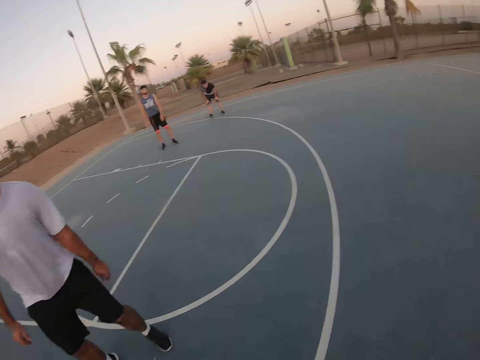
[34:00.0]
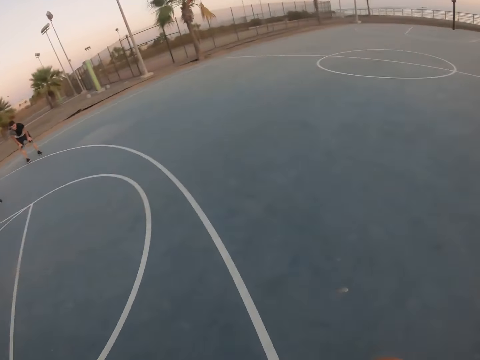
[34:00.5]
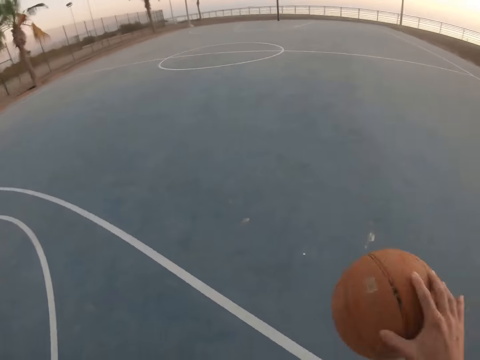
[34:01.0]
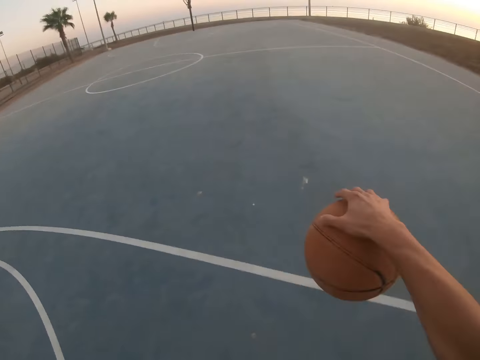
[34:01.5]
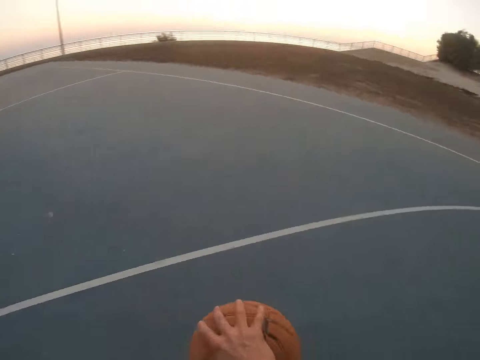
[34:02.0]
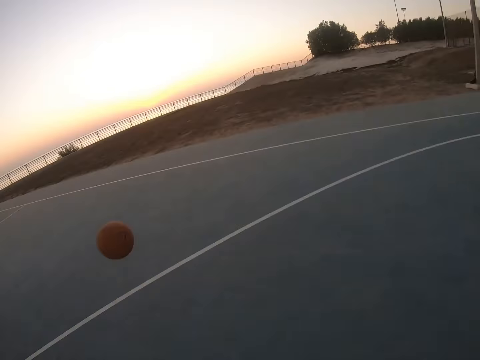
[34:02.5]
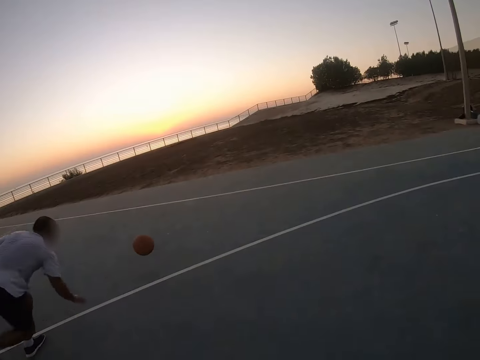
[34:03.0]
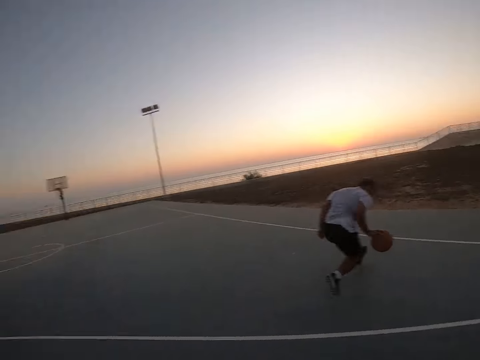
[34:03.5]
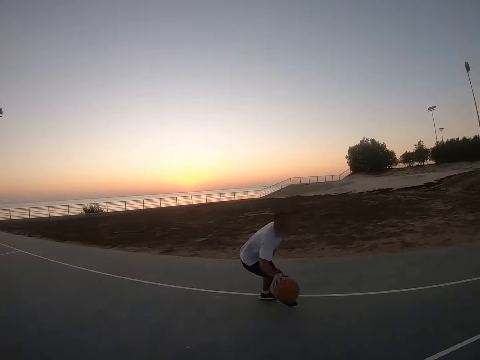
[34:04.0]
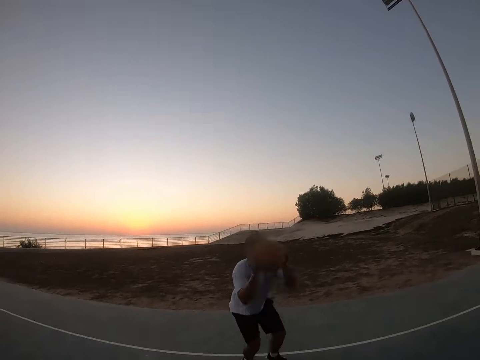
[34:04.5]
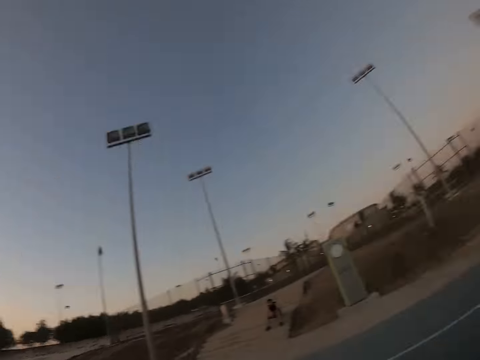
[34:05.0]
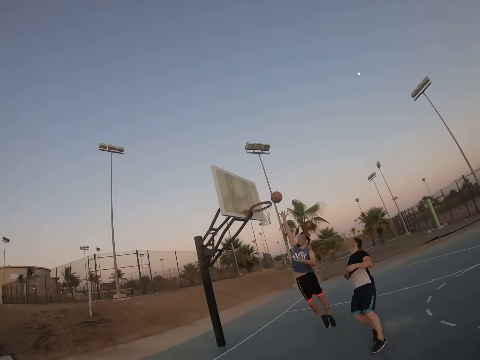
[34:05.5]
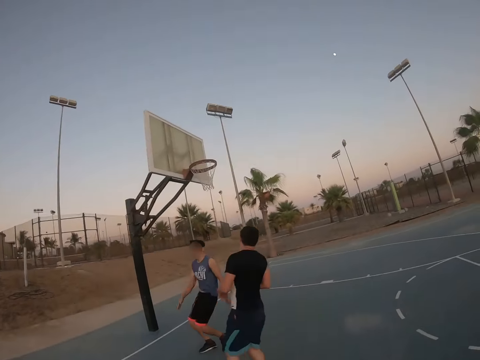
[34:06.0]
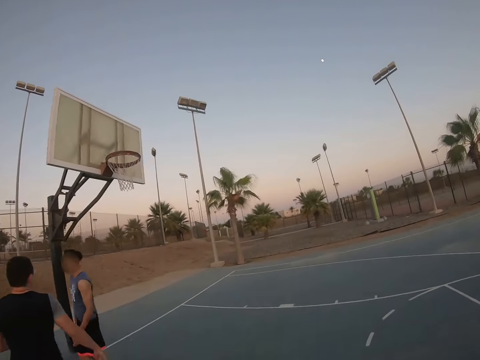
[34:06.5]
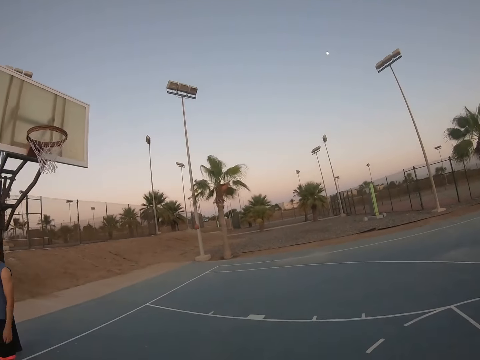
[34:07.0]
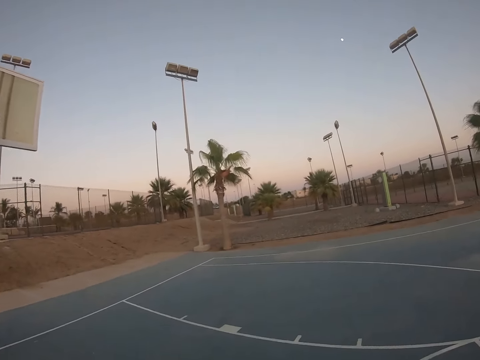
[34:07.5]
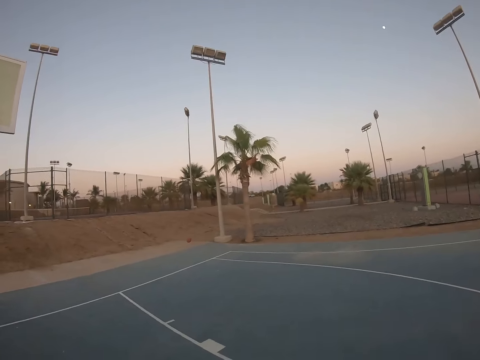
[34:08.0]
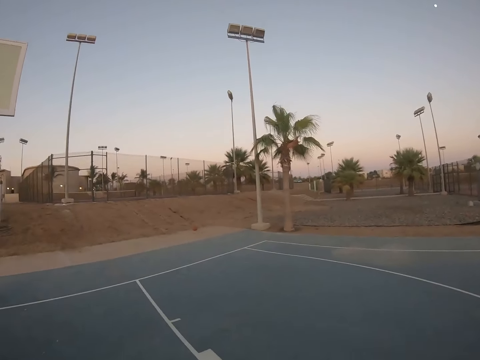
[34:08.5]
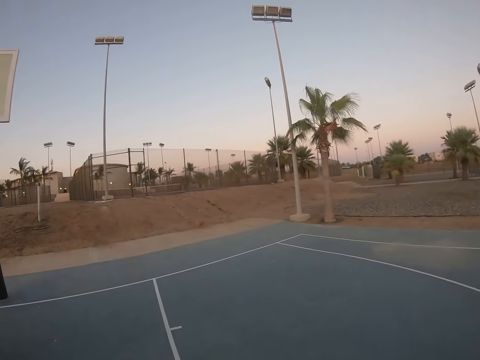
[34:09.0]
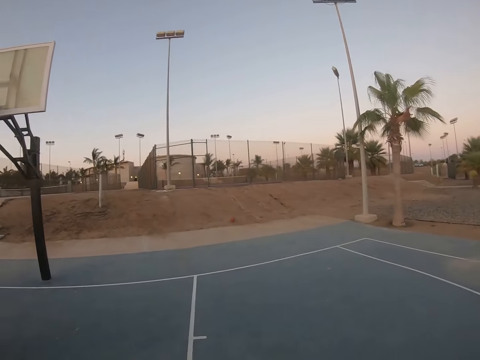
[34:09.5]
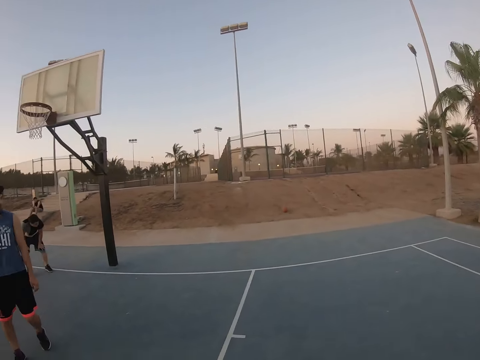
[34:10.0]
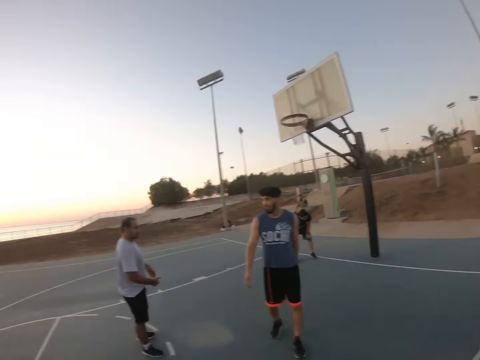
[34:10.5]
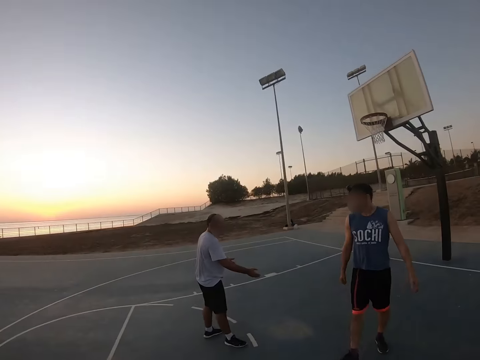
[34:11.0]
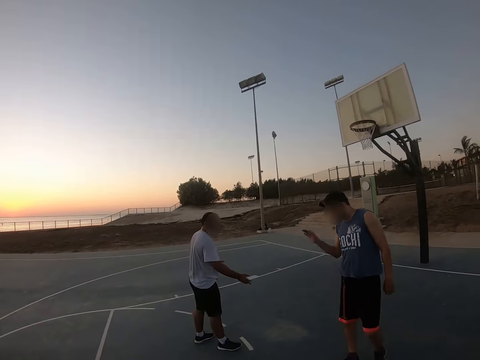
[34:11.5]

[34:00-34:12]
A man catches the ball. He bounces the ball. The camera wearer throws the ball. The man throws the ball to the field goal.

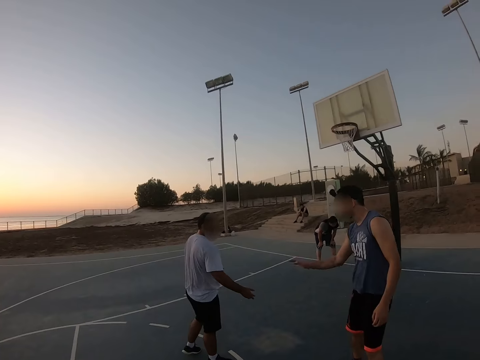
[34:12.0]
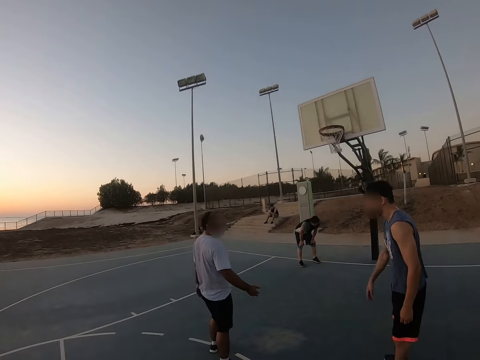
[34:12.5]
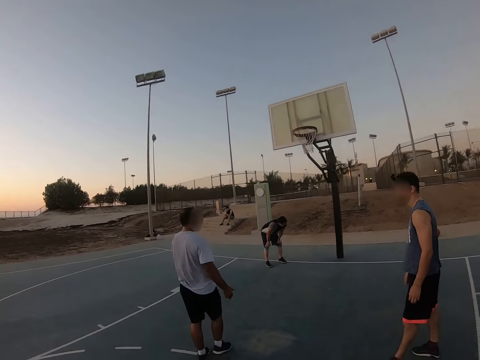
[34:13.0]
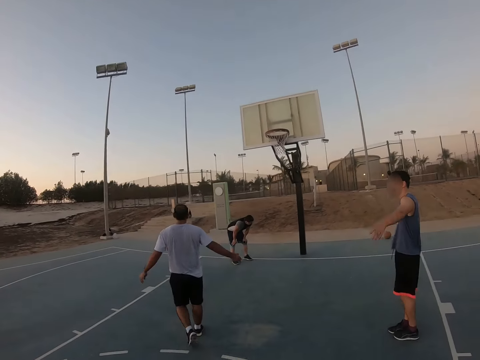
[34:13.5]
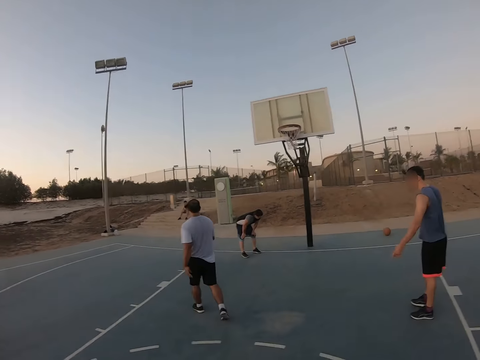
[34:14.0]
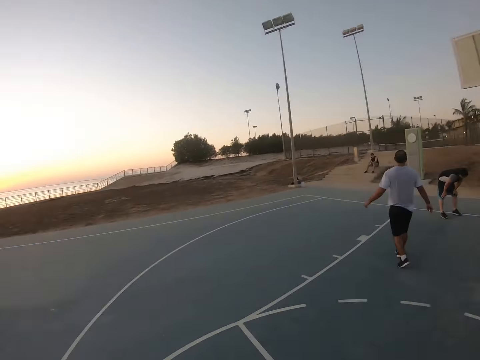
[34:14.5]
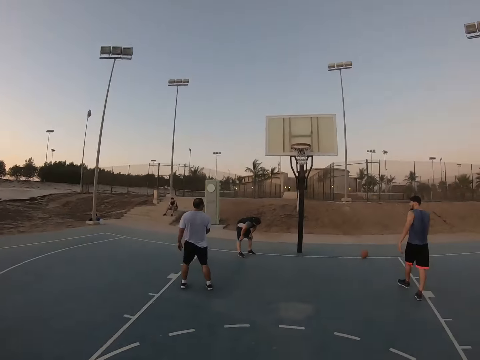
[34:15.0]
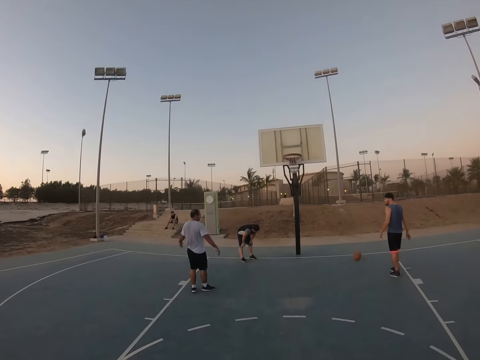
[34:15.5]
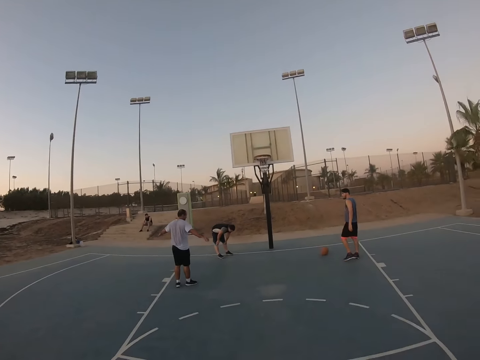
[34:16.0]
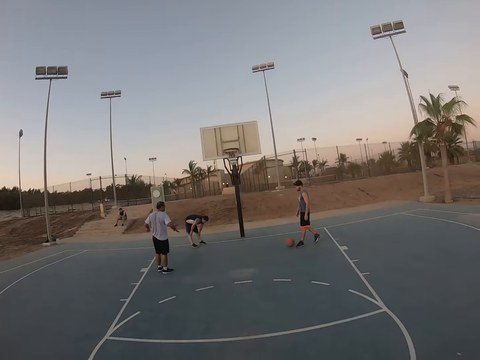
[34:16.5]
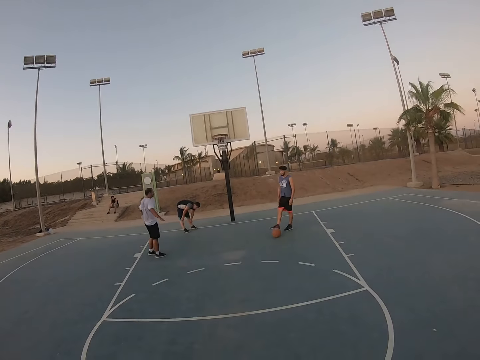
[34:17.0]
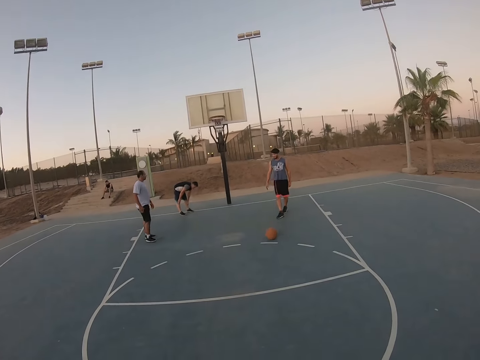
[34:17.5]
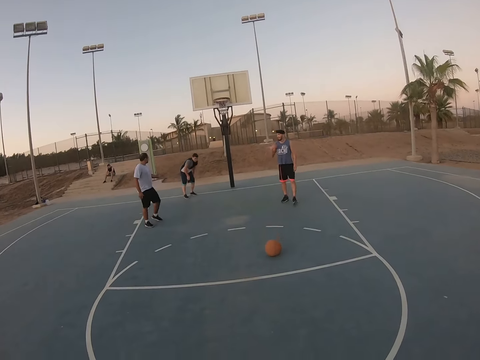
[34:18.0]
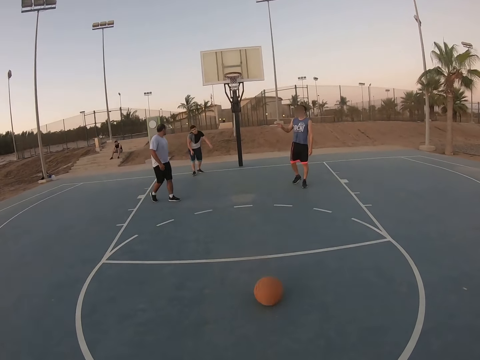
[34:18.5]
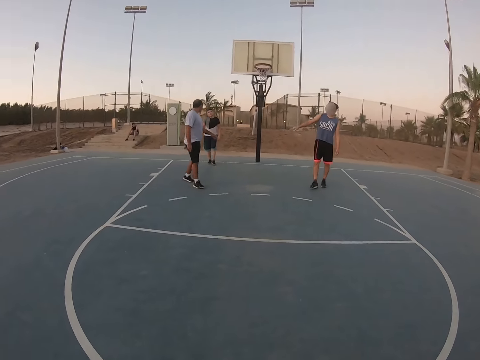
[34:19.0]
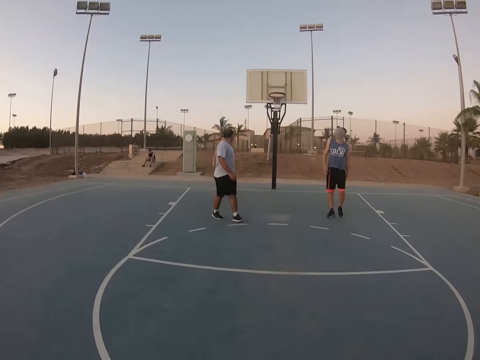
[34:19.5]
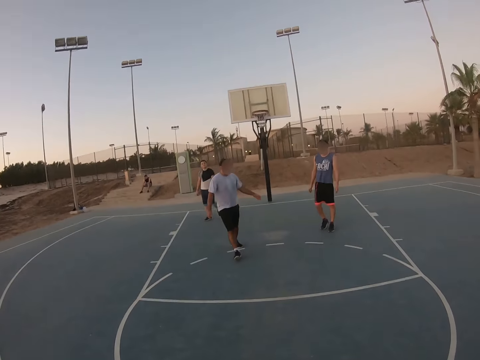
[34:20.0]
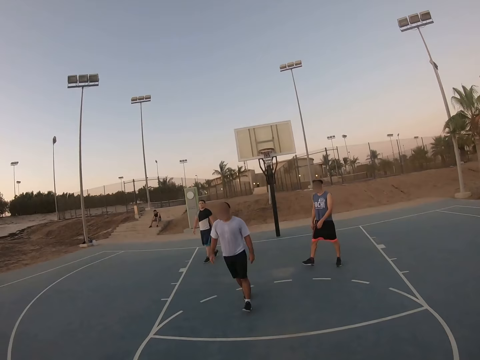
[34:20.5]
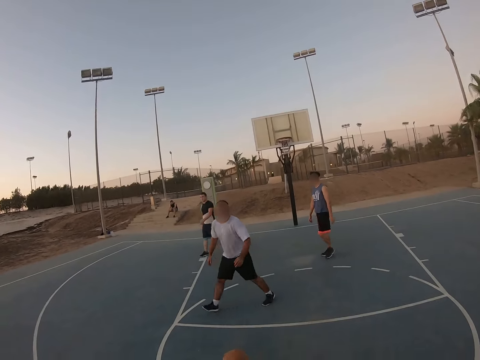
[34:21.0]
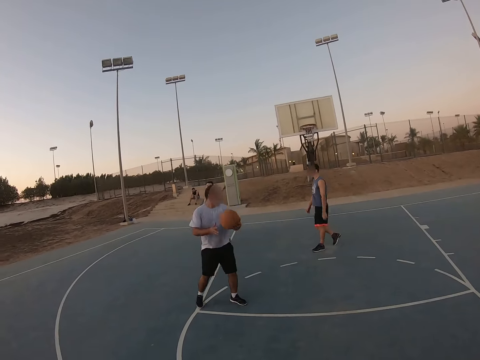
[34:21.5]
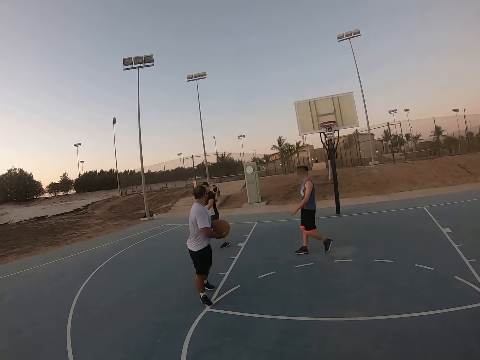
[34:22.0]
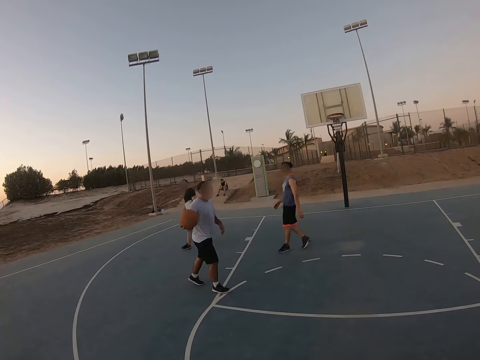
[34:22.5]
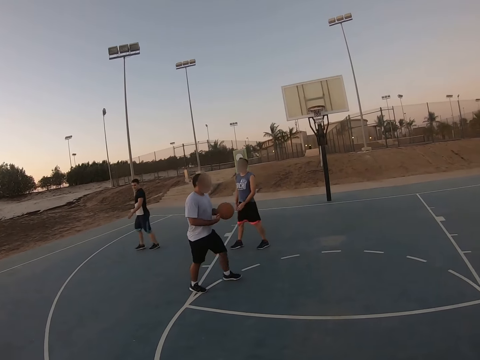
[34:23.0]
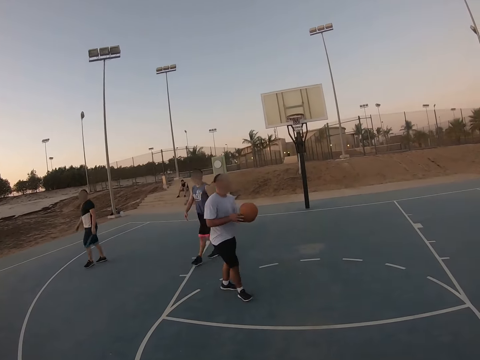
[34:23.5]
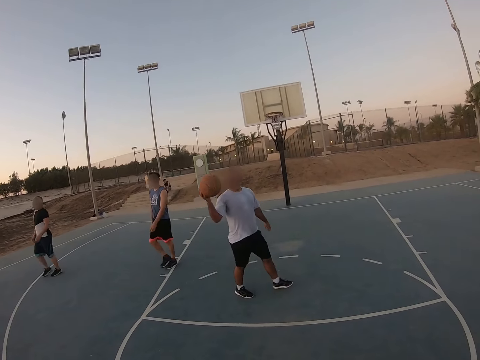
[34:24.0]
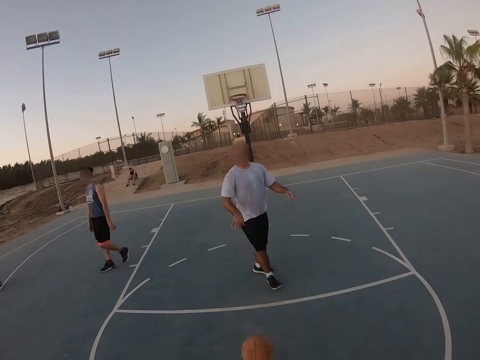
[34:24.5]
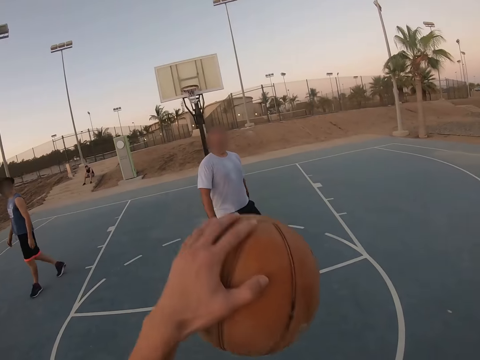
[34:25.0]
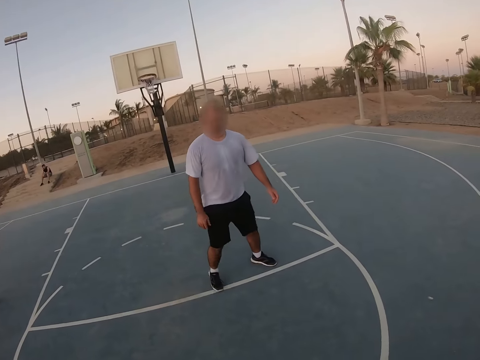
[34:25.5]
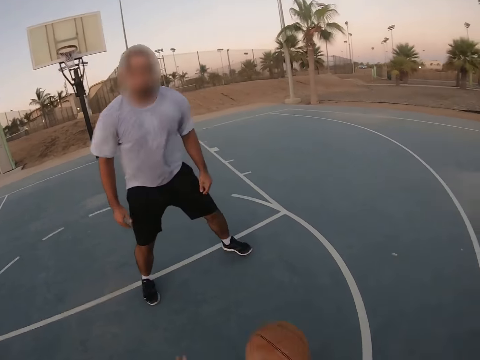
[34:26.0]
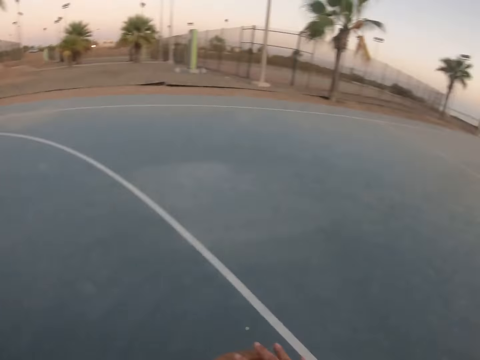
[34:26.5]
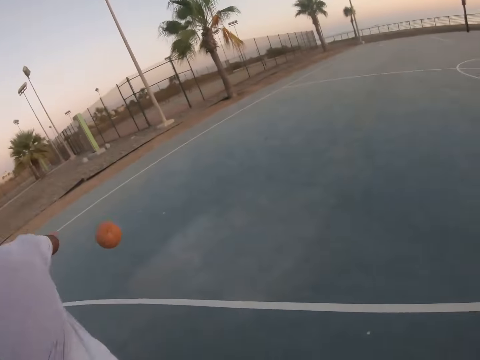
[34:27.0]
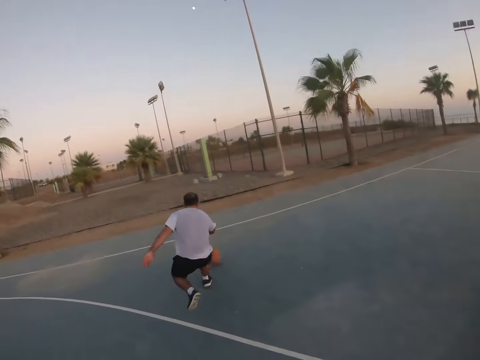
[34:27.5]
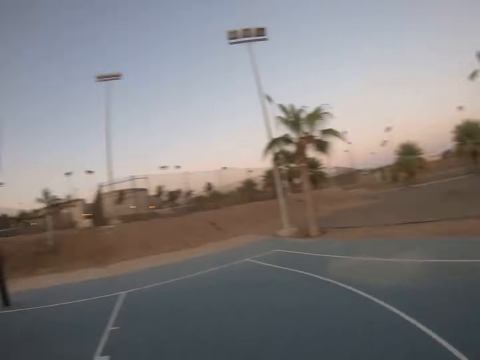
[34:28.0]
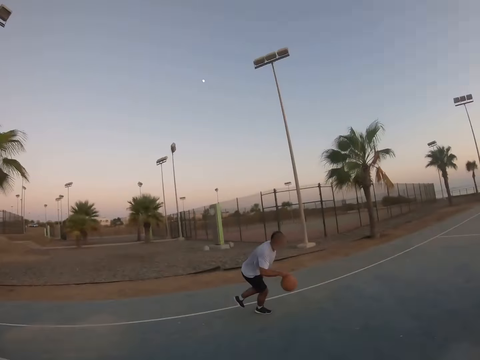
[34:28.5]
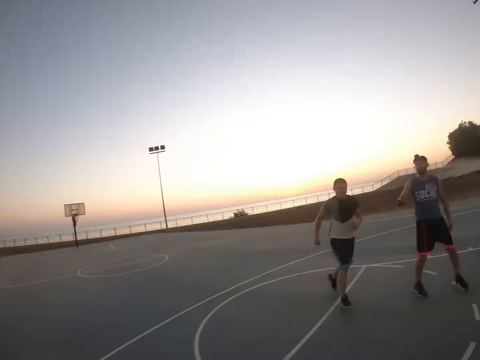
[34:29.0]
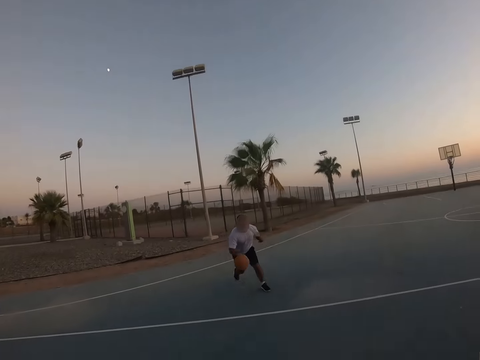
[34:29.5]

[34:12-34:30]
A man speaks with another man. The first man kicks the ball to the camera wearer. The camera wearer picks up the ball. They throw the ball to the other man. The other man picks up the ball. He throws the ball to the camera wearer. The camera wearer picks up the ball. They bounce the ball. The other man runs for the ball. The camera wearer looks around.
